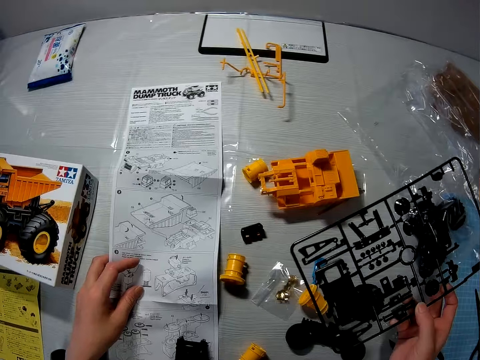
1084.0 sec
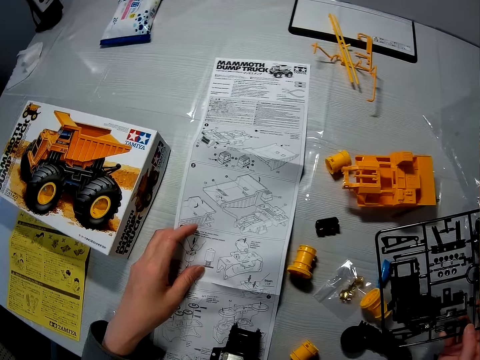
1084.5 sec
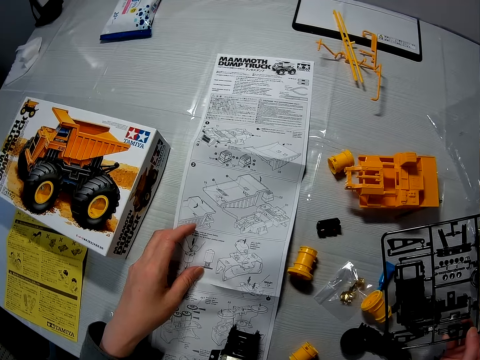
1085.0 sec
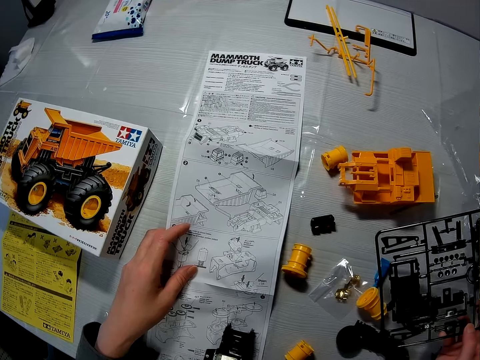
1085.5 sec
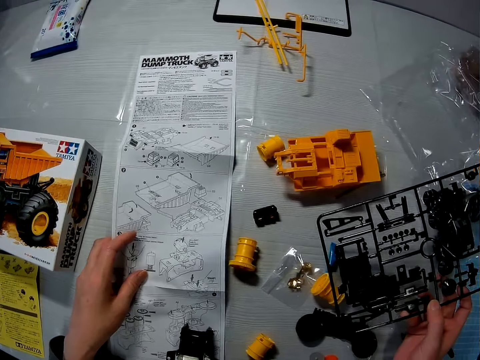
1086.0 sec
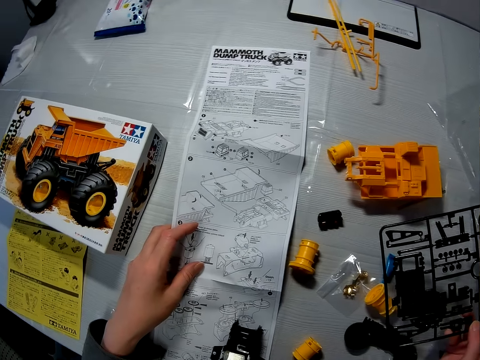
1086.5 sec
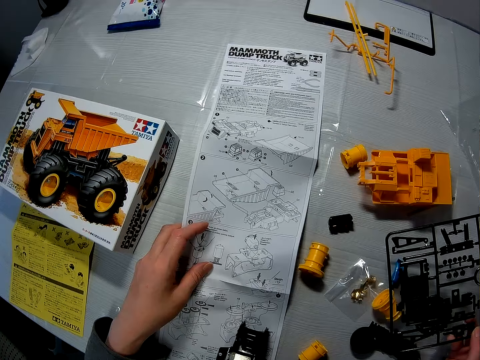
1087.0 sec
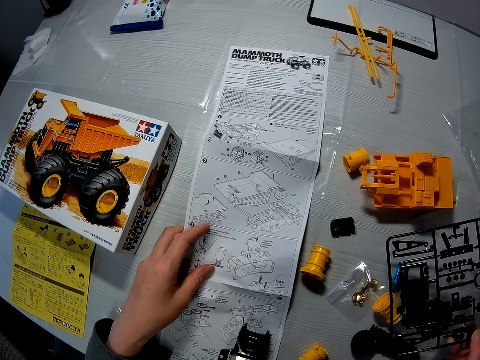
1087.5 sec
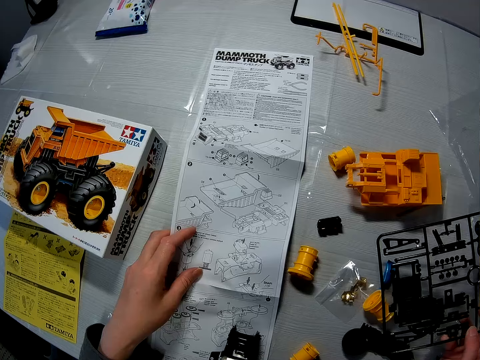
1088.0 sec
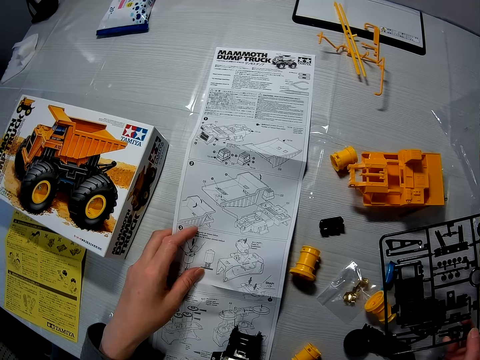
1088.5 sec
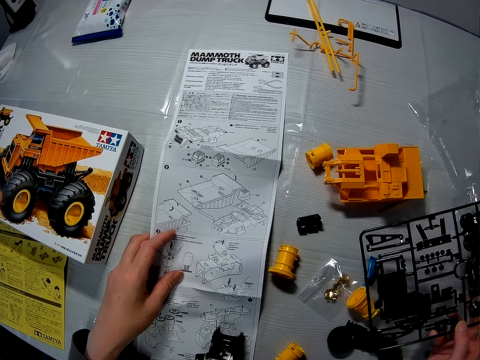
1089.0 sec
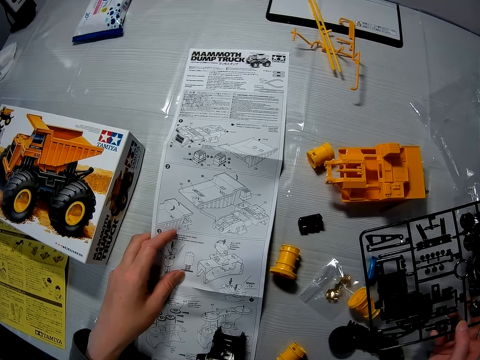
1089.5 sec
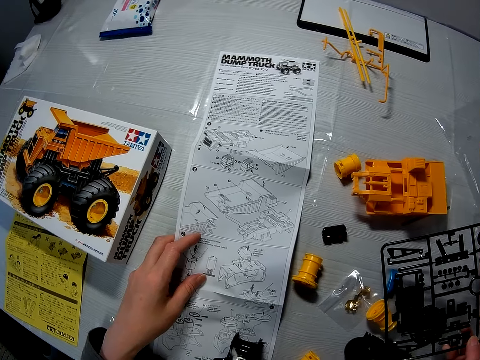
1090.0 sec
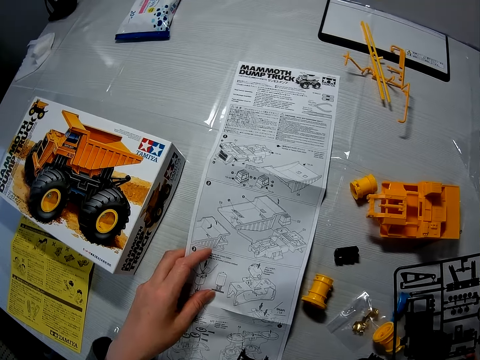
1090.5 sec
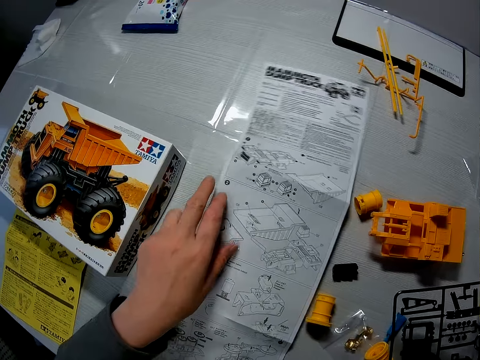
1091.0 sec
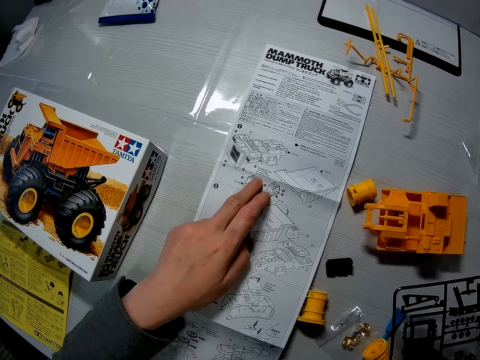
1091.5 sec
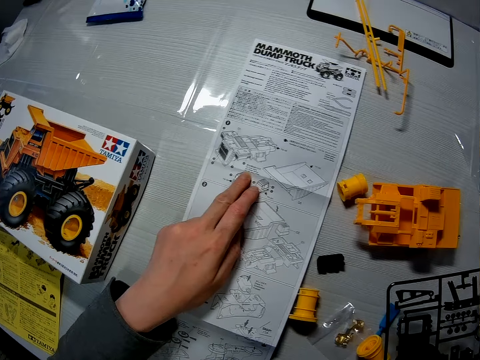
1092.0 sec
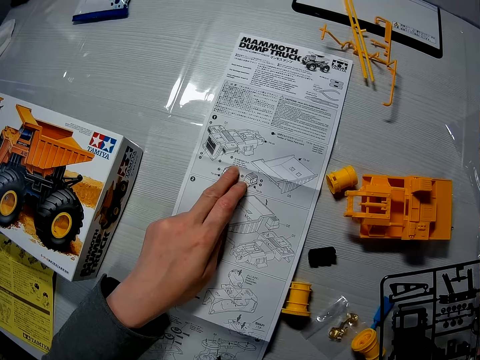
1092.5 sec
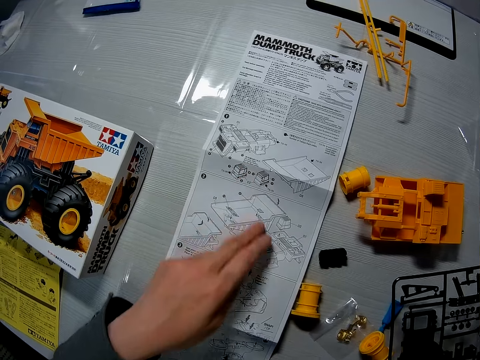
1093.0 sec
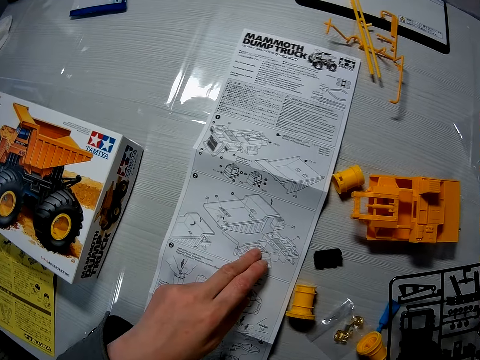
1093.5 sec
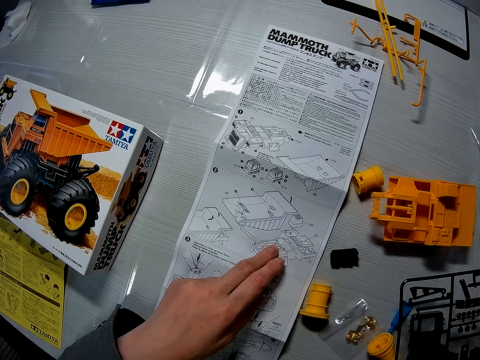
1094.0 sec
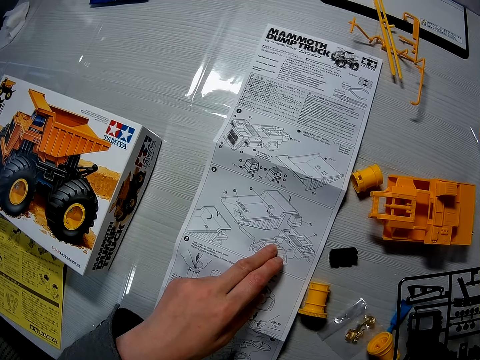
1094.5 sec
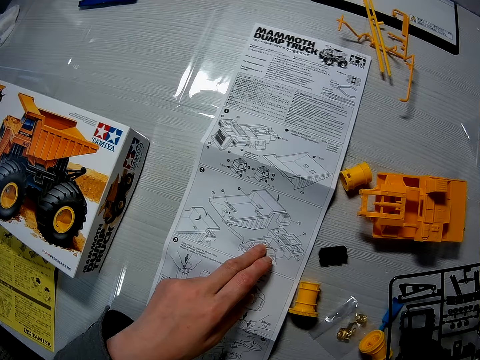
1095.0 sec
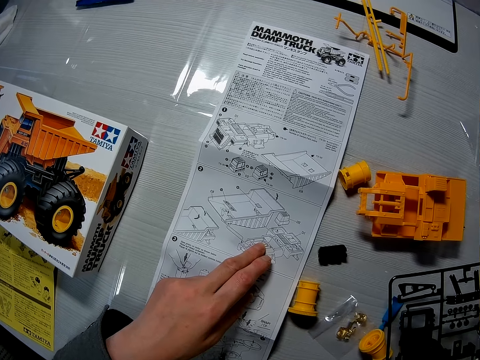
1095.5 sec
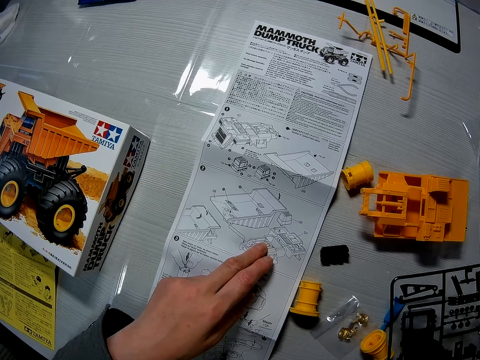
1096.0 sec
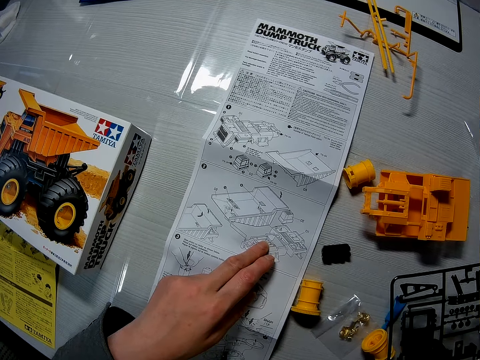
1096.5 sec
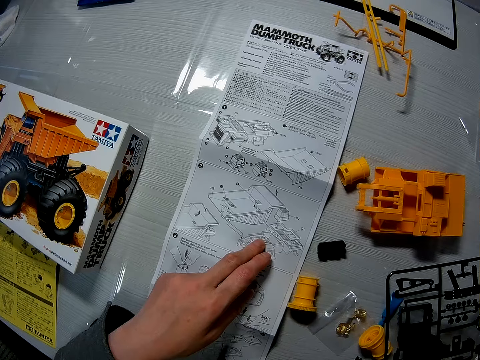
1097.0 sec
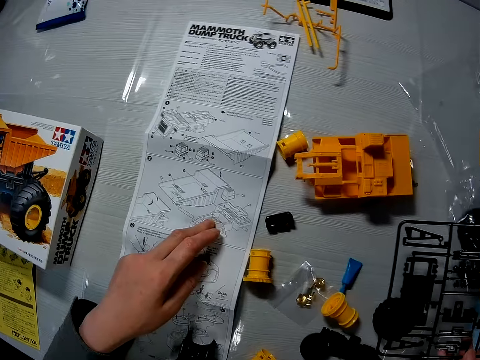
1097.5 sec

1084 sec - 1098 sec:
The camera wearer puts his left hand on the paper. He stares at the manual. He looks away from the manual. He stares at the manual. He moves his hand forwards. He stares at the manual. He moves his hand backwards. He stares at the manual.

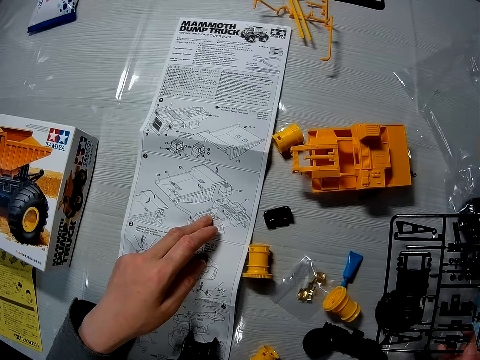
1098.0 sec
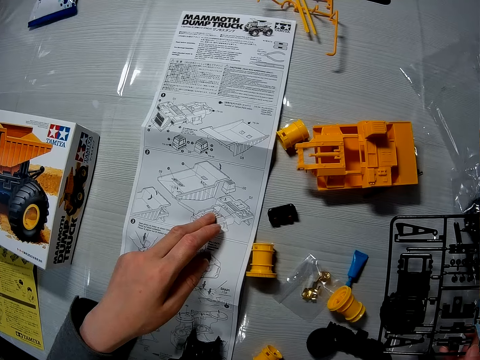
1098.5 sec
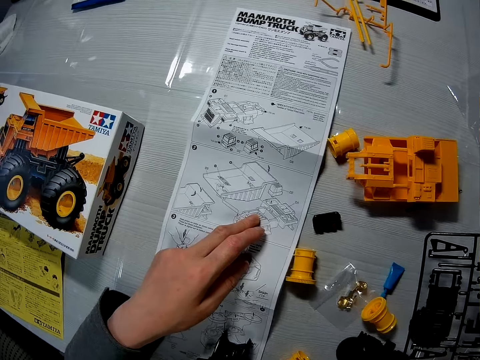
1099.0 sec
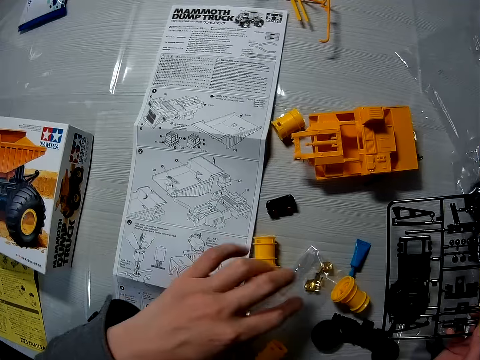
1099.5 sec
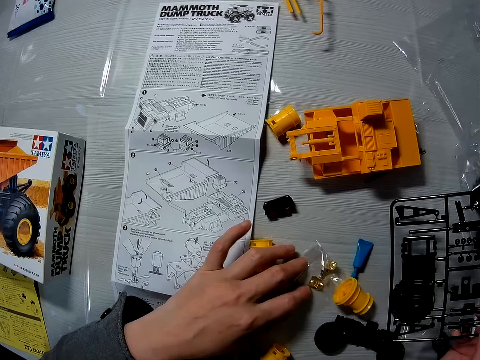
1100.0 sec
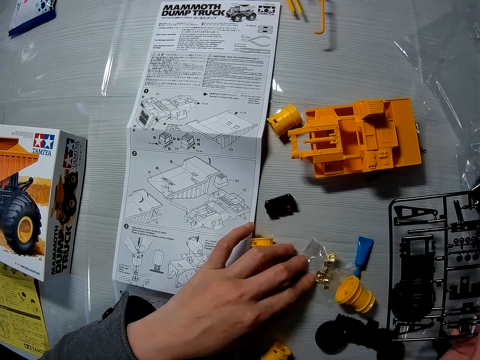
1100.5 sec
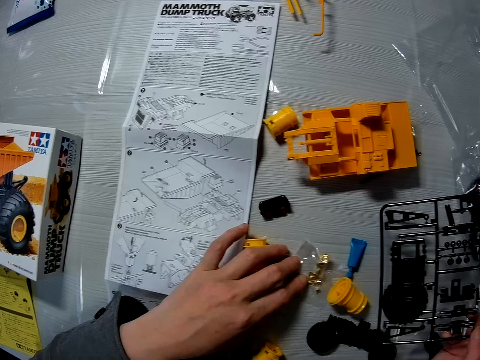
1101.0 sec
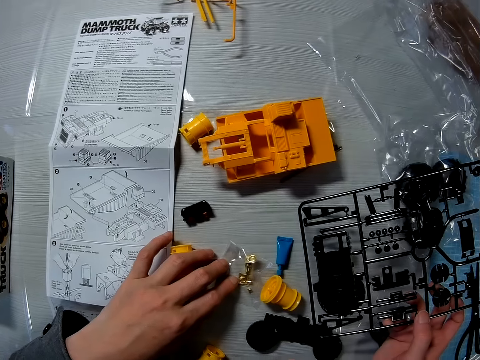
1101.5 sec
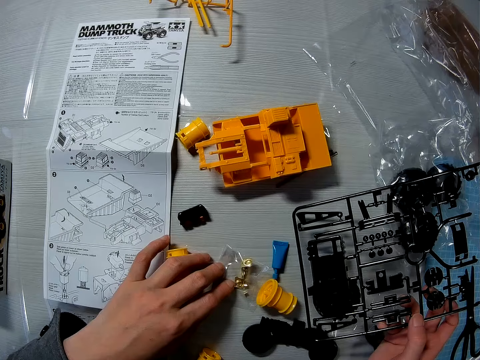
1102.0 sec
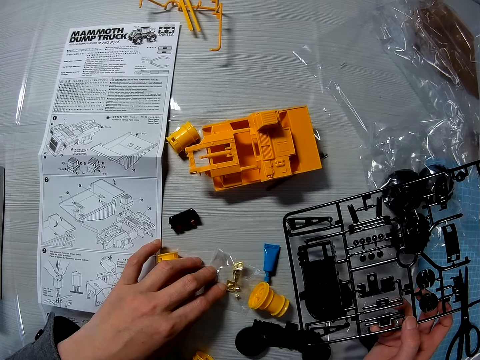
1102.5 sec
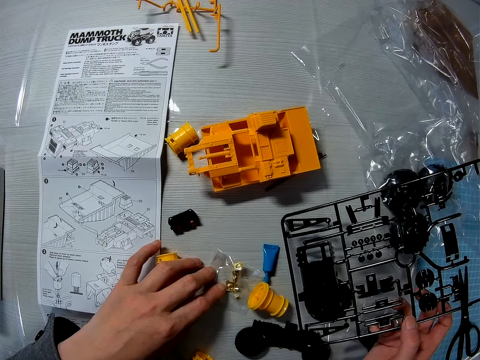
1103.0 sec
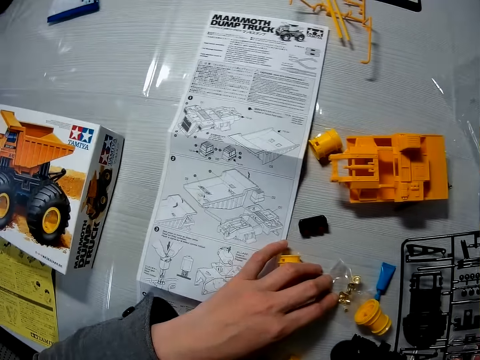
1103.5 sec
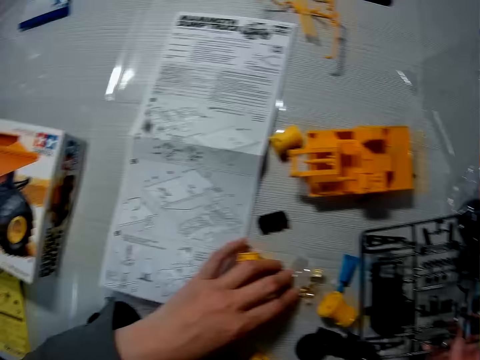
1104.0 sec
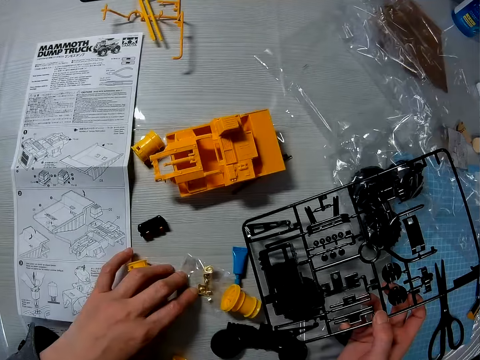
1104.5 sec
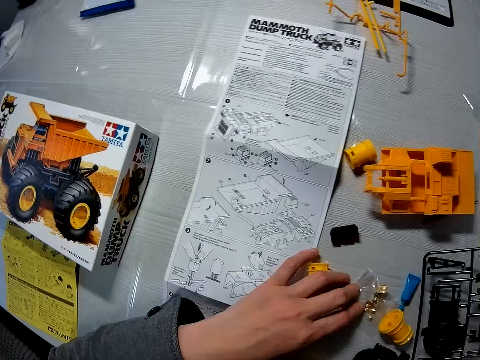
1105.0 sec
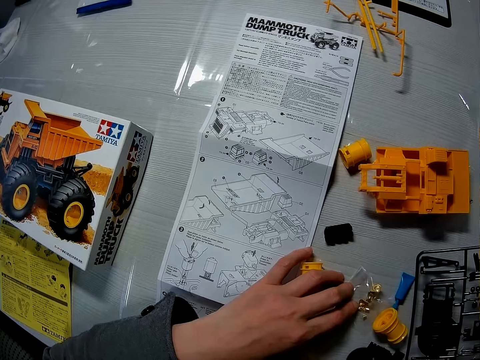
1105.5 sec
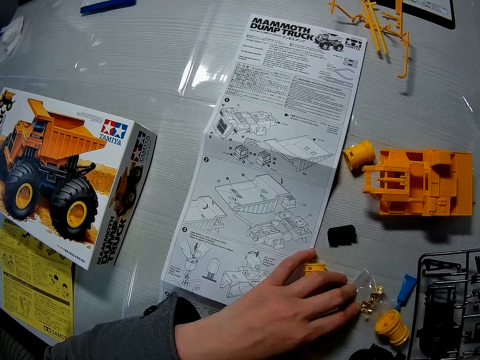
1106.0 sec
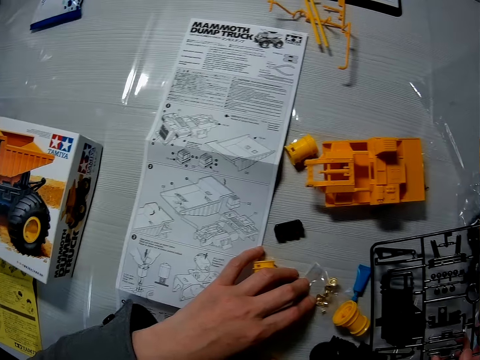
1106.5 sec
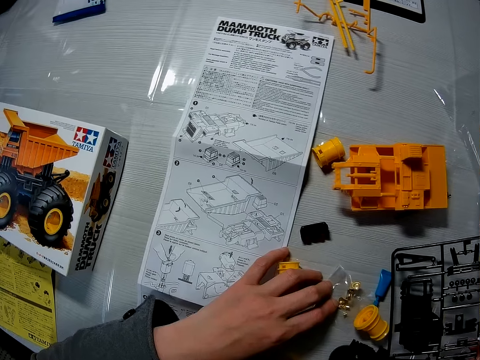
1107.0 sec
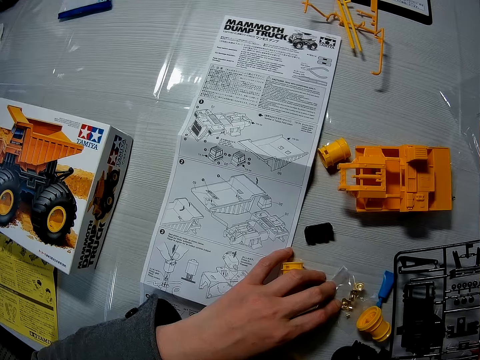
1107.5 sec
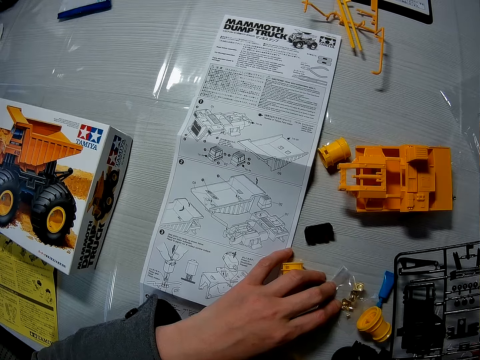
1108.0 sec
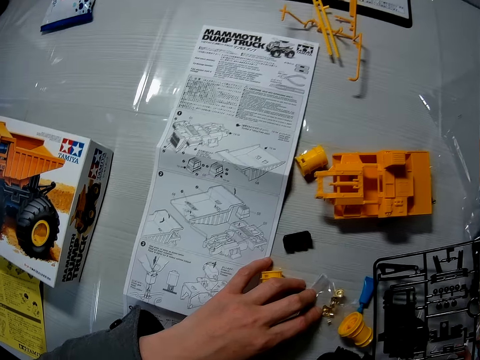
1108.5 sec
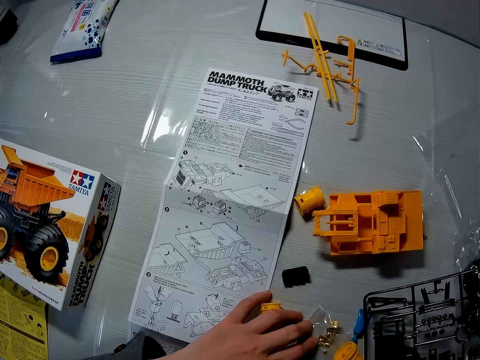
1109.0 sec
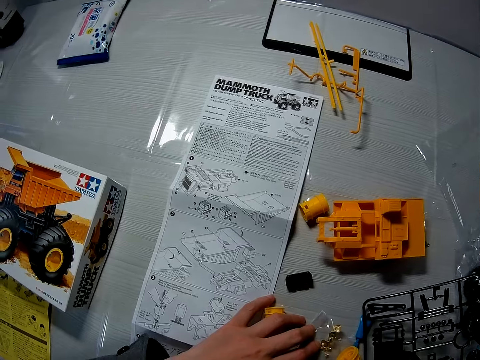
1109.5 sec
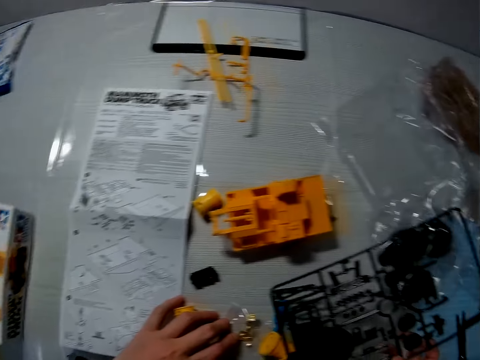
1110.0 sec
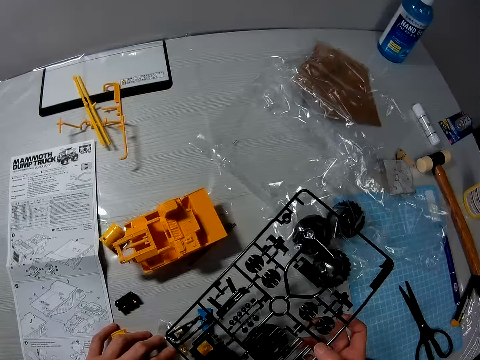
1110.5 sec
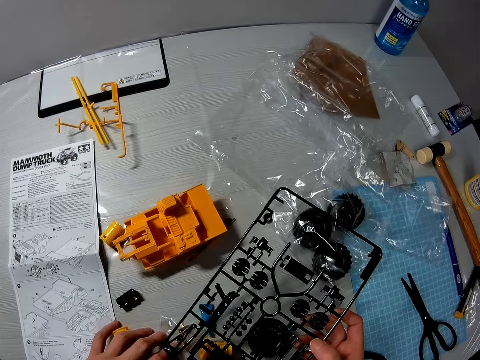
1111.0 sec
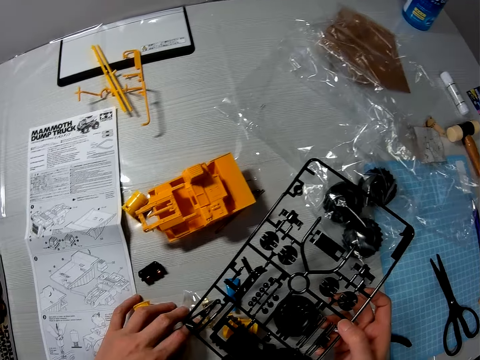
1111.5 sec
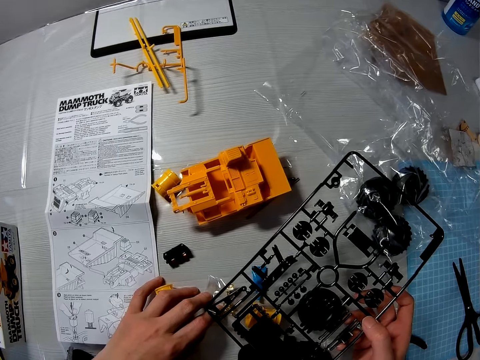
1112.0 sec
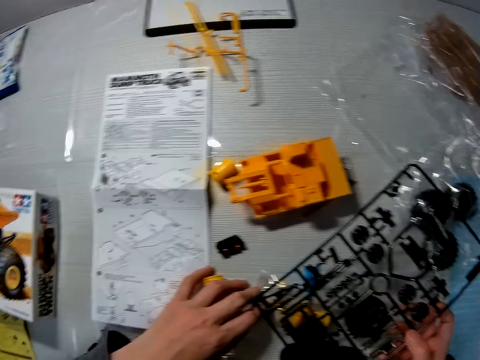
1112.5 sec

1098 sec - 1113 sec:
The camera wearer touches a nylon packaging or model part with his left hand. He looks at something. He looks at the manual. He looks at something. He looks at the manual. He looks at something.
